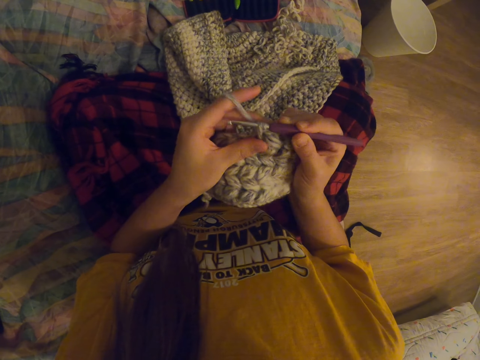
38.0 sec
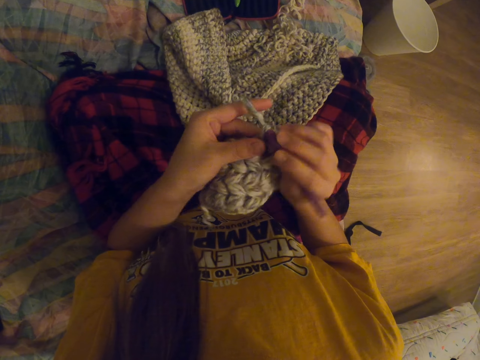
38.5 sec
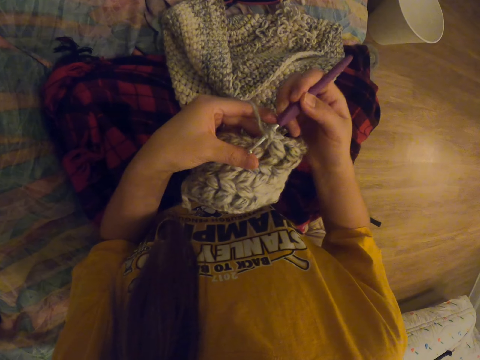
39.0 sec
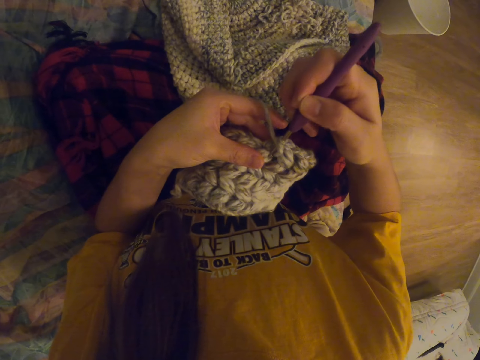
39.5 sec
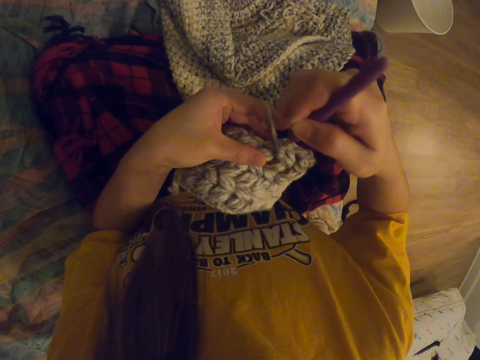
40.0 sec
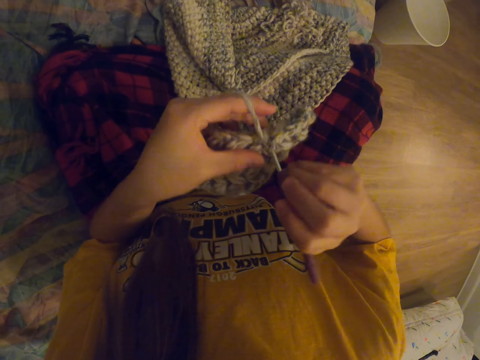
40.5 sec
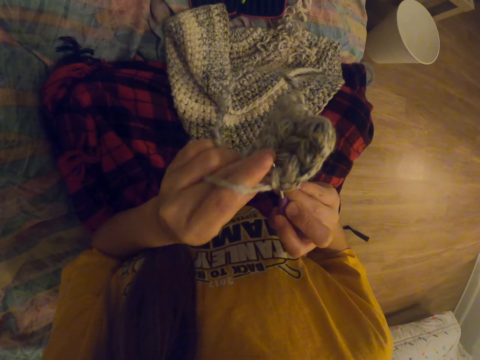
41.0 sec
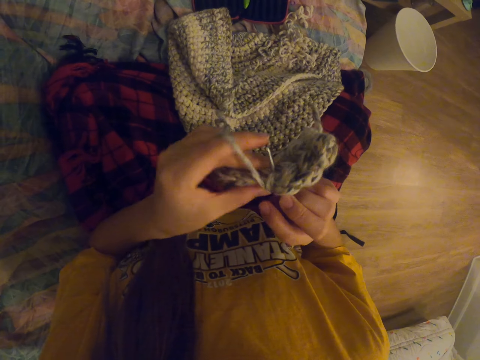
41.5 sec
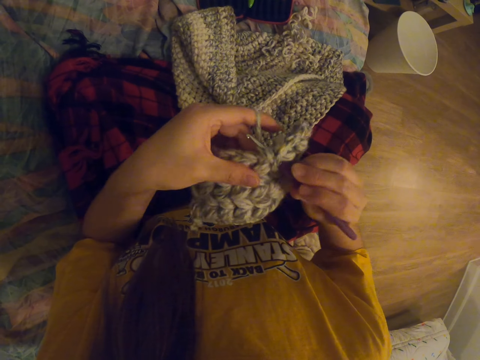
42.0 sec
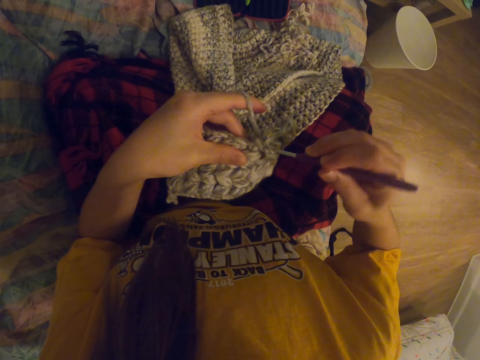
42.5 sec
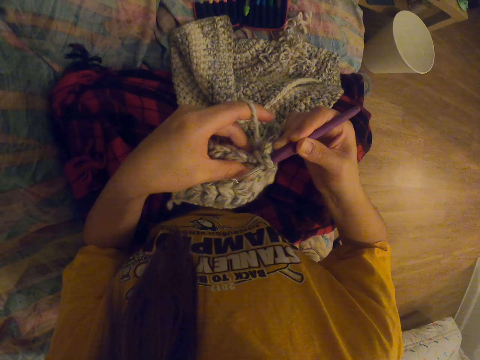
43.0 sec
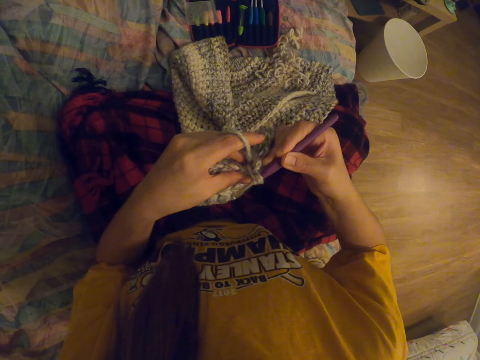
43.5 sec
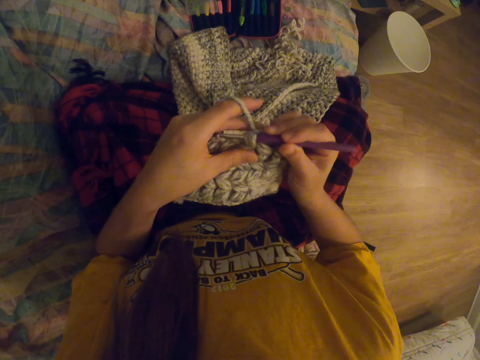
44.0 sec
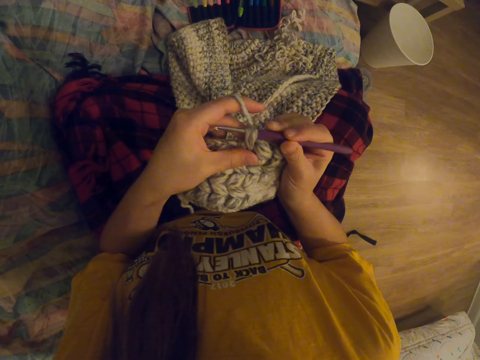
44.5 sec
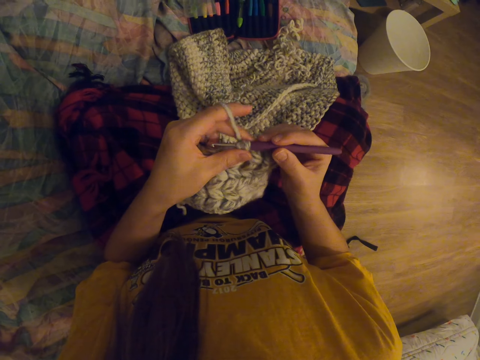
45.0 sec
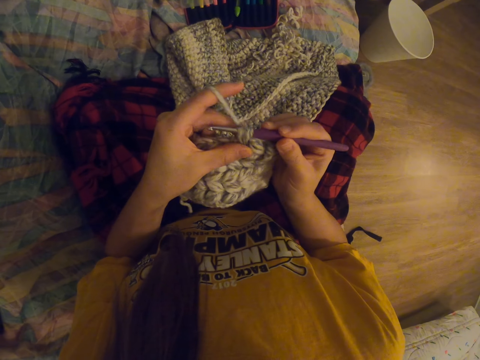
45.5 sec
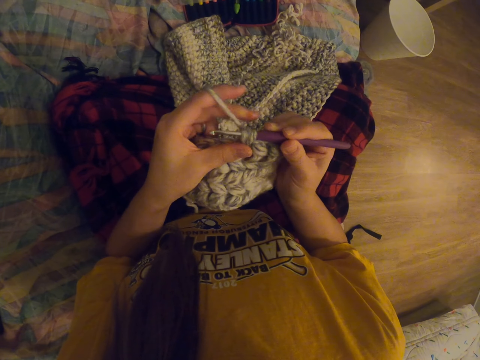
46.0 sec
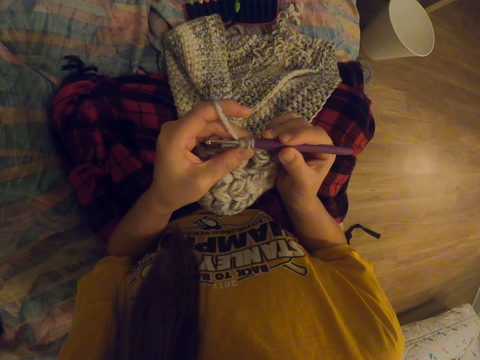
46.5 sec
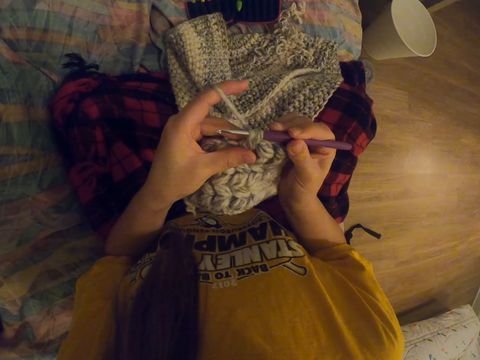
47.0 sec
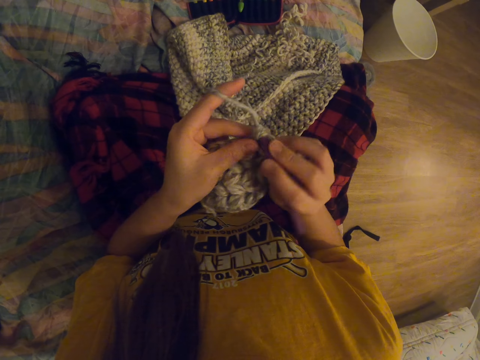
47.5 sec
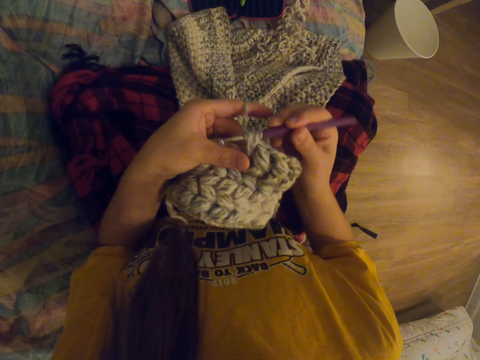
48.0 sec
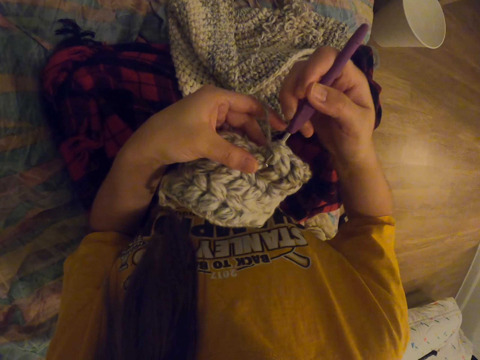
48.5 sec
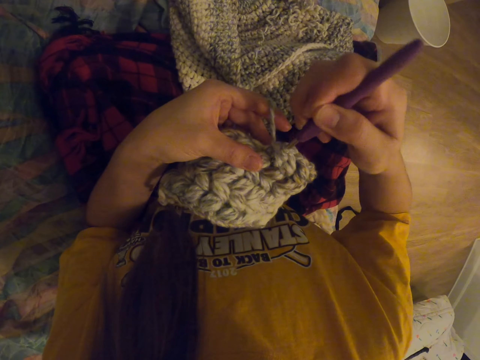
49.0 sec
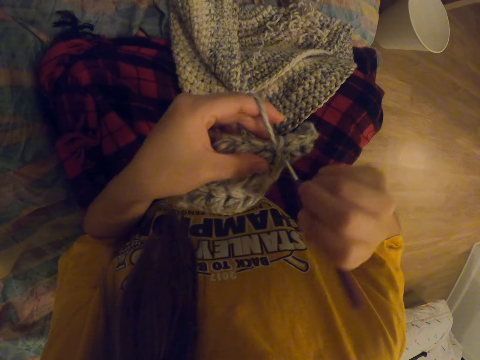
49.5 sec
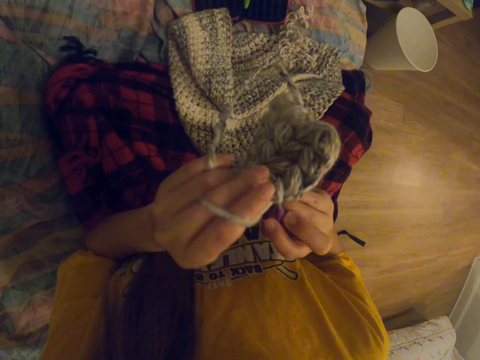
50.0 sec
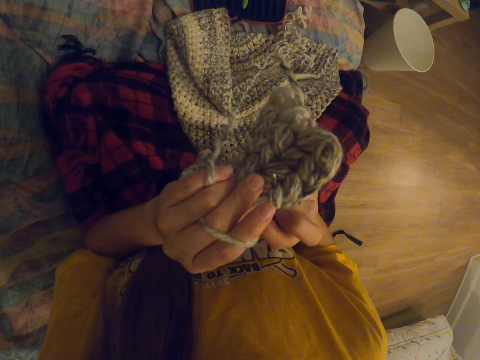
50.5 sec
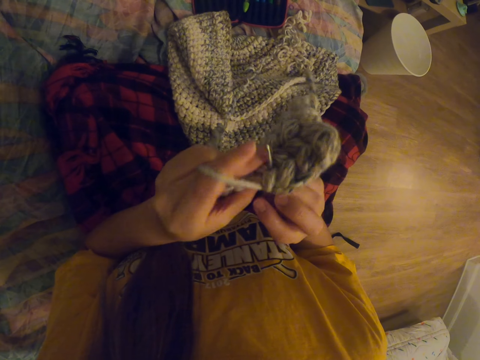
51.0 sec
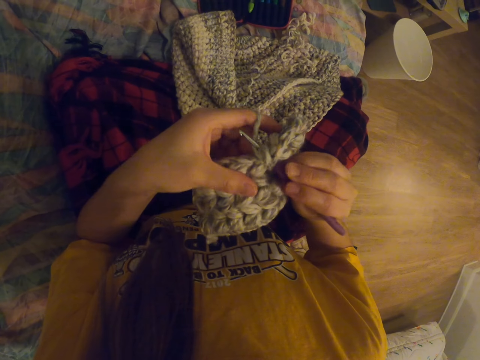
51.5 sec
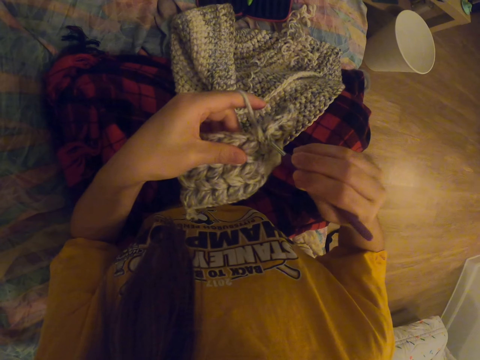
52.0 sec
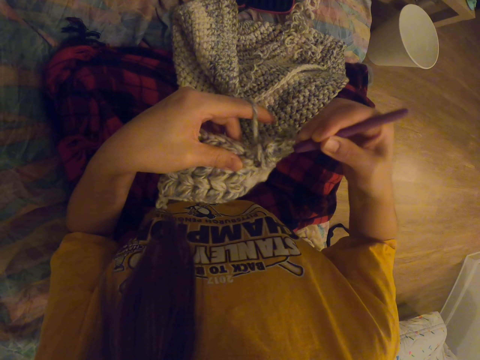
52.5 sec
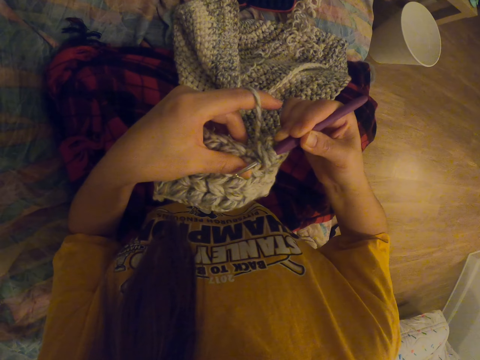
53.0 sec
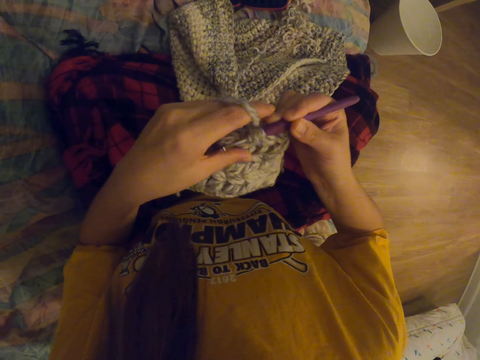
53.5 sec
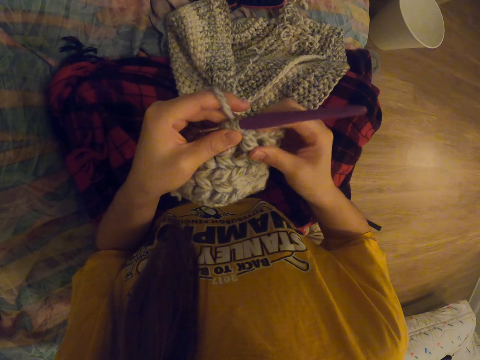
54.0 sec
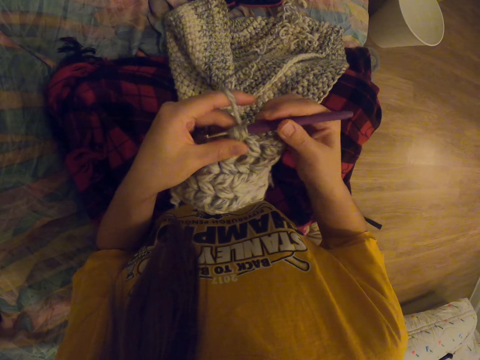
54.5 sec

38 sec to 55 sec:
The camera wearer crochets fabric. They tighten the thread on the fabric. They crochet the fabric.

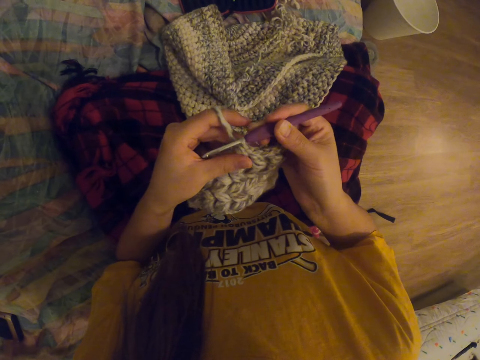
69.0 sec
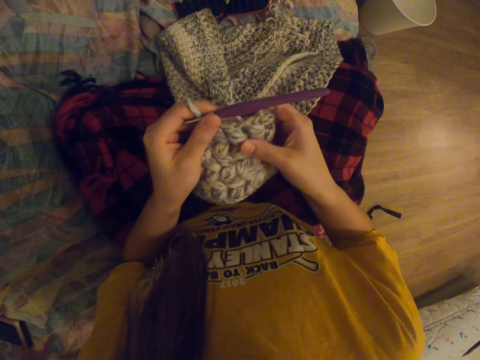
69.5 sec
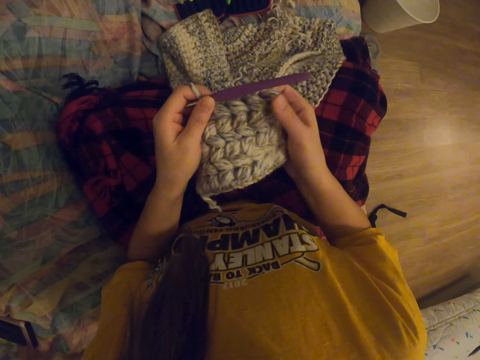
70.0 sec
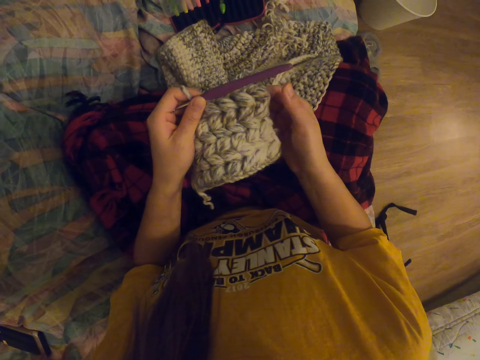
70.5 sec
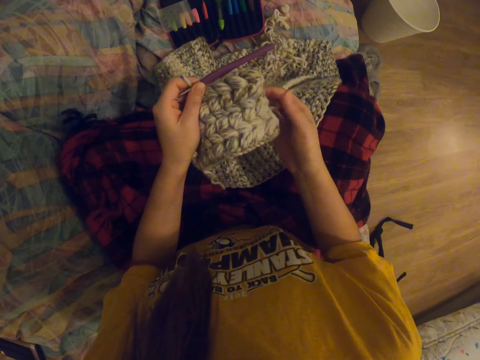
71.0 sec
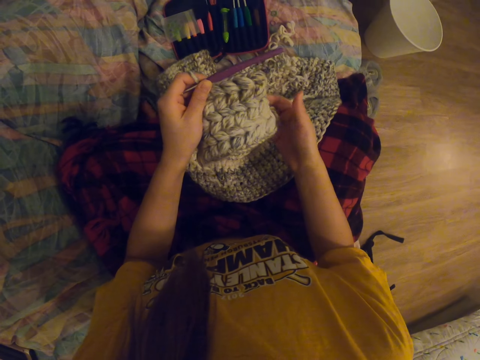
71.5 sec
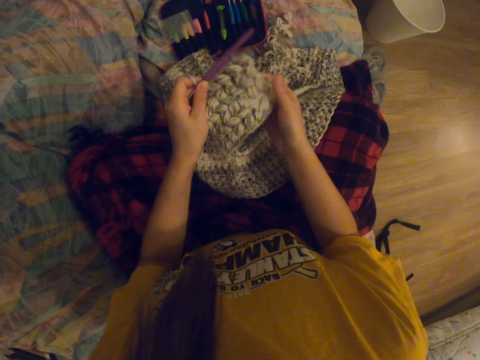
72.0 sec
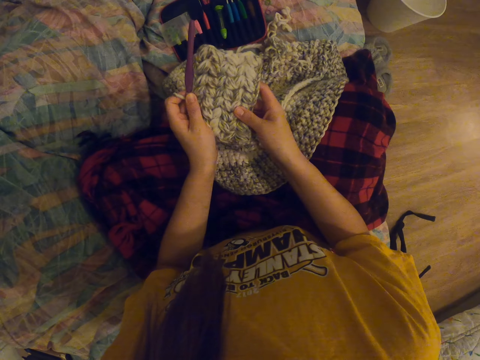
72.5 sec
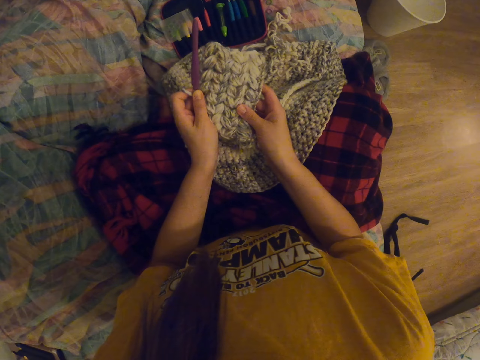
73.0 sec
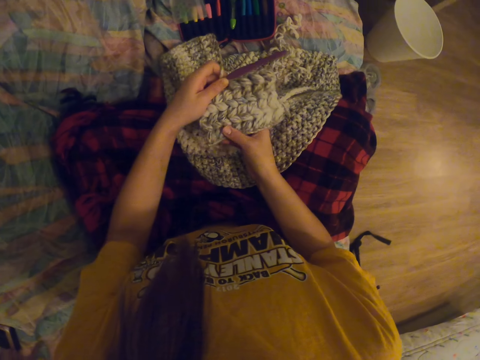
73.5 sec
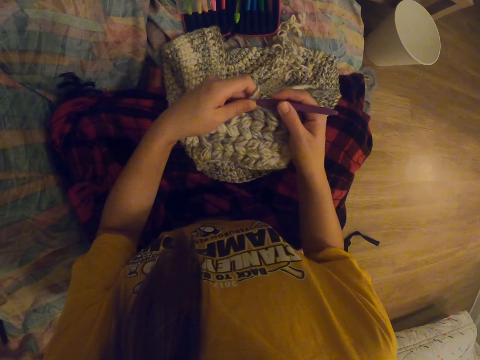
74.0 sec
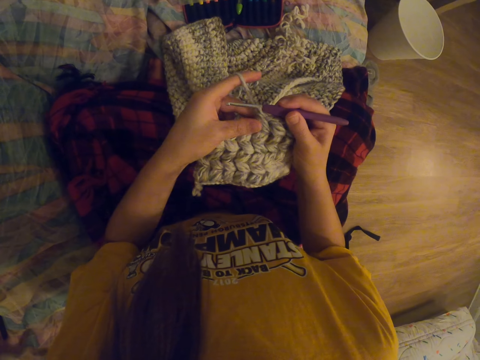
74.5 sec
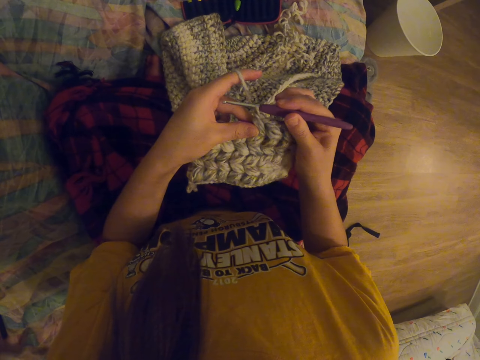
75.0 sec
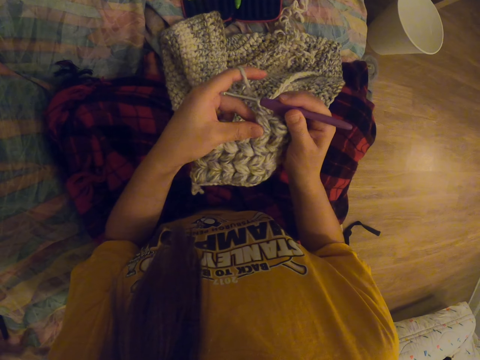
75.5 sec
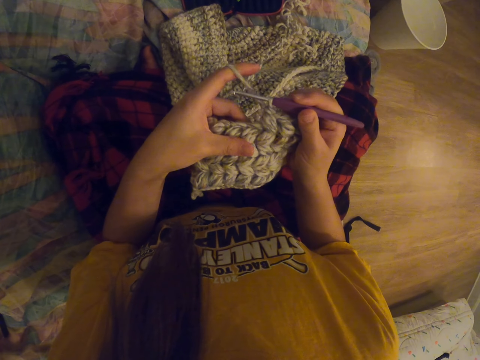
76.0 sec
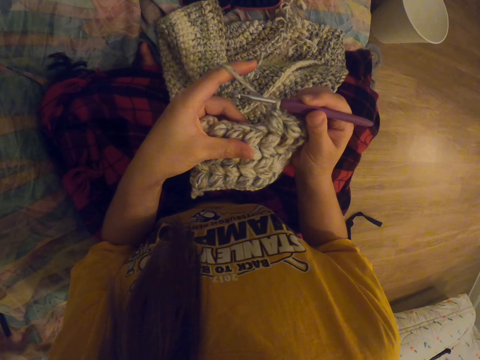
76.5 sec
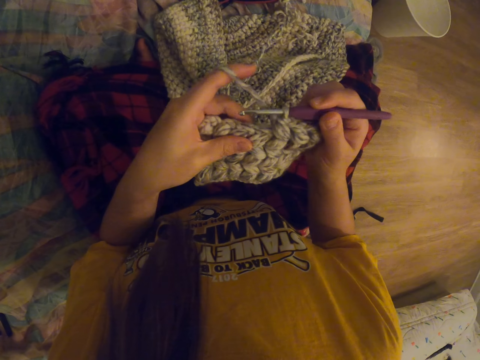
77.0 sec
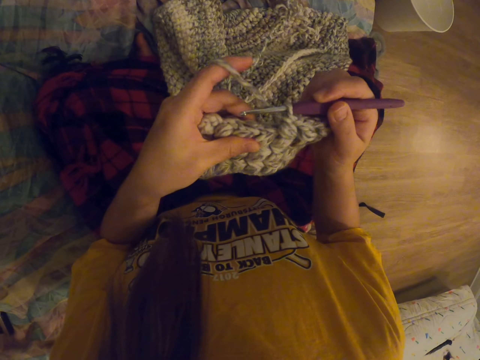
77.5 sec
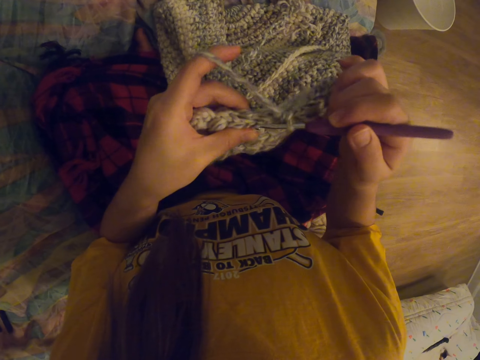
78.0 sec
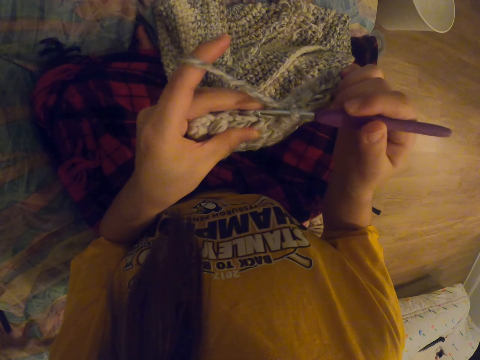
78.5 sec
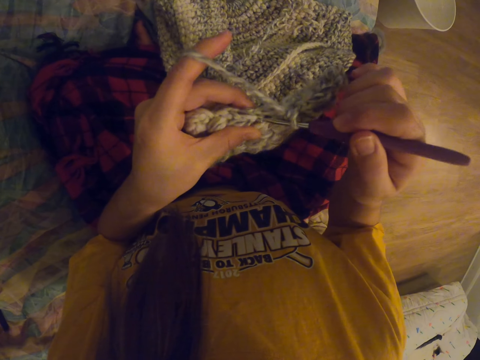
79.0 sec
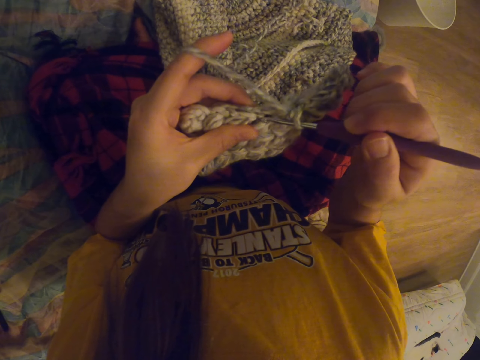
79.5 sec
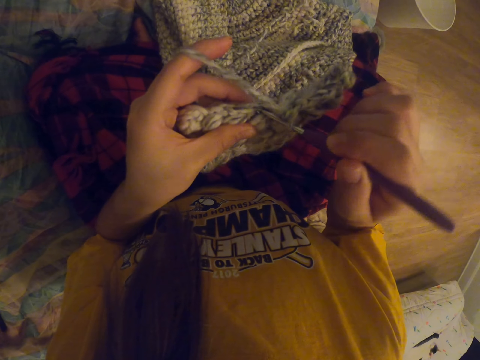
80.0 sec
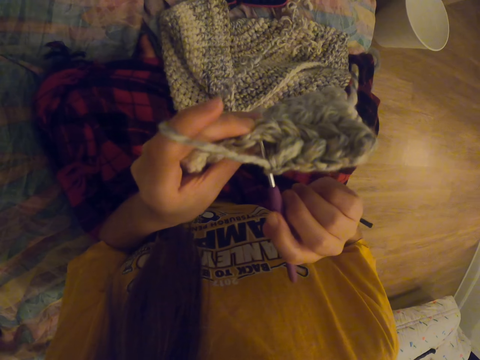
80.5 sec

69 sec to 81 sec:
The camera wearer straightens fabric. They touch a garment. They crochet the fabric.
